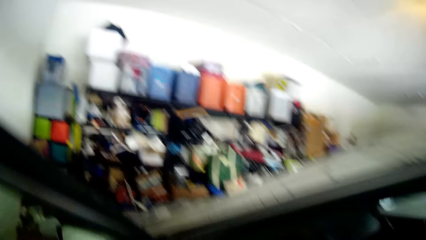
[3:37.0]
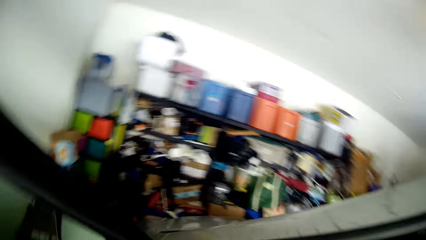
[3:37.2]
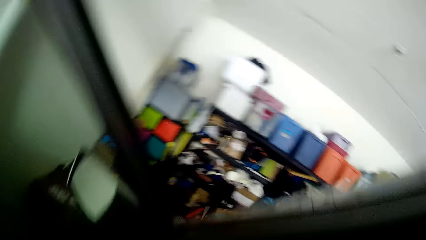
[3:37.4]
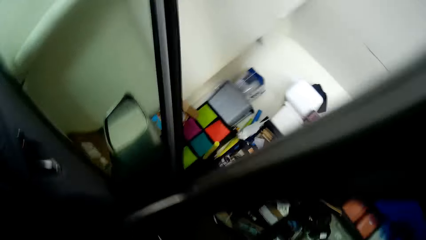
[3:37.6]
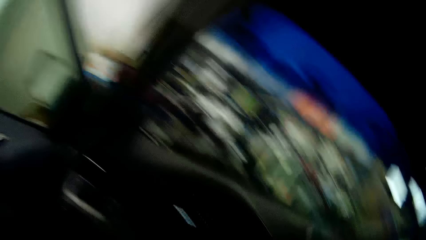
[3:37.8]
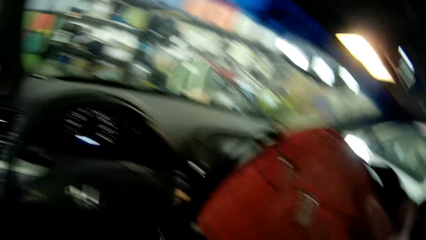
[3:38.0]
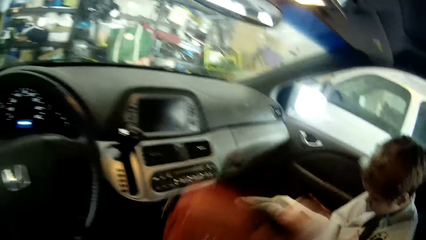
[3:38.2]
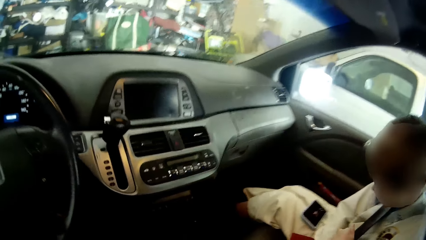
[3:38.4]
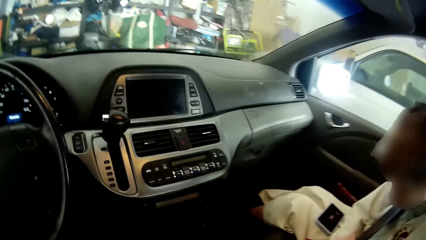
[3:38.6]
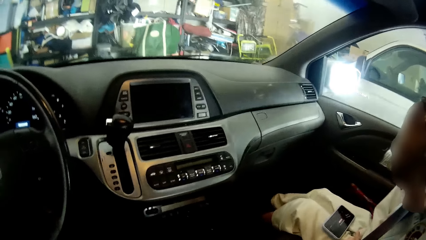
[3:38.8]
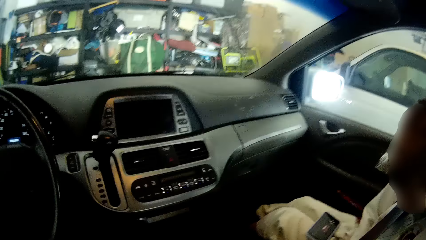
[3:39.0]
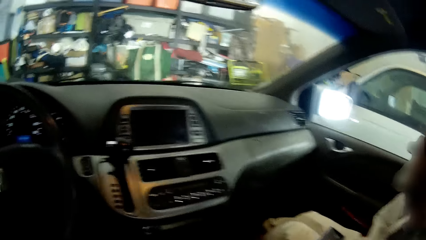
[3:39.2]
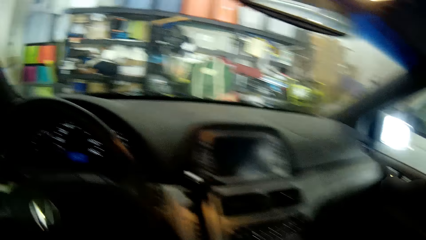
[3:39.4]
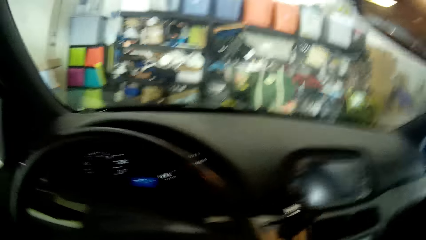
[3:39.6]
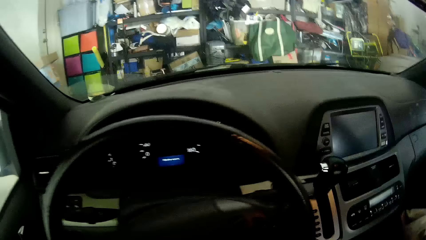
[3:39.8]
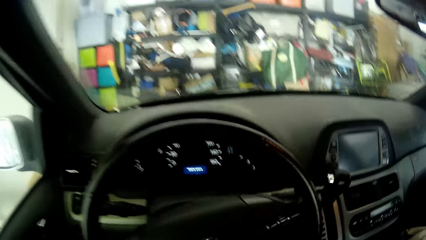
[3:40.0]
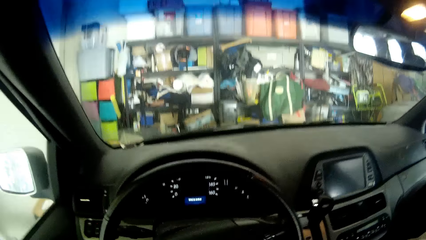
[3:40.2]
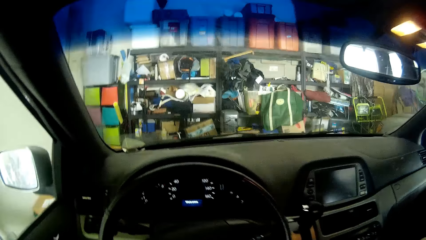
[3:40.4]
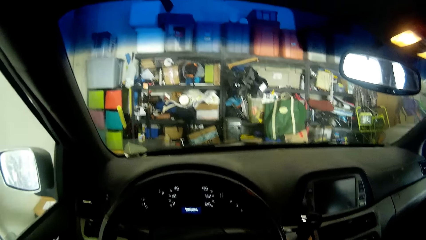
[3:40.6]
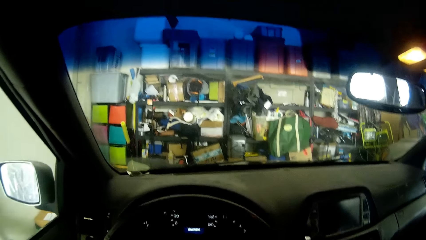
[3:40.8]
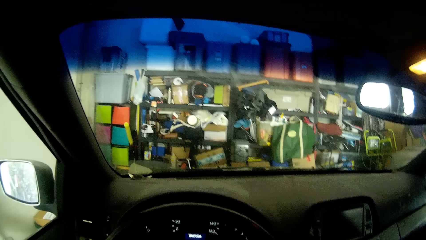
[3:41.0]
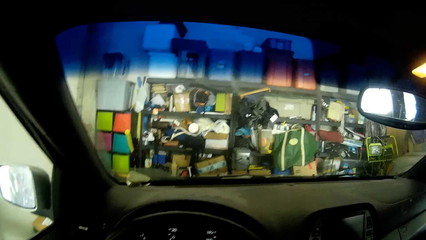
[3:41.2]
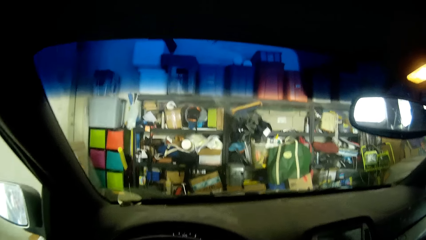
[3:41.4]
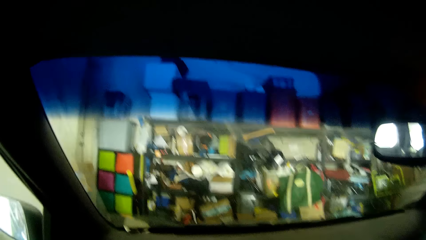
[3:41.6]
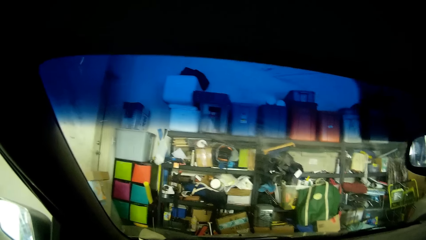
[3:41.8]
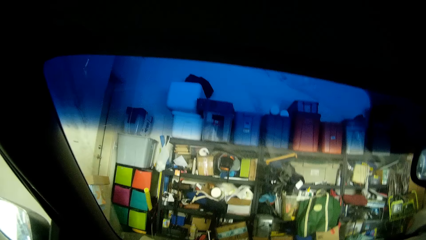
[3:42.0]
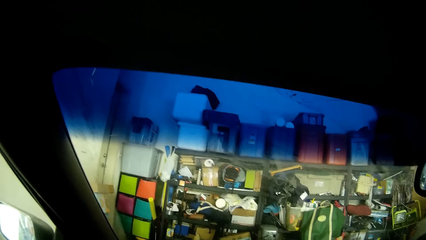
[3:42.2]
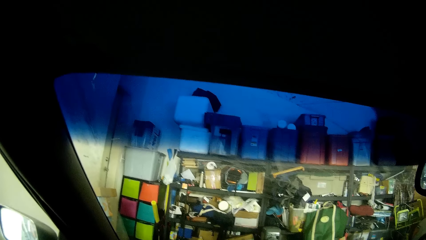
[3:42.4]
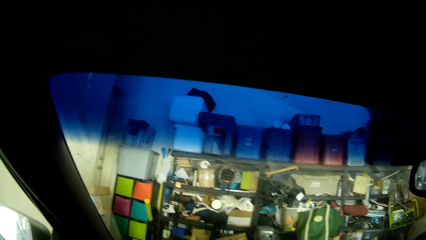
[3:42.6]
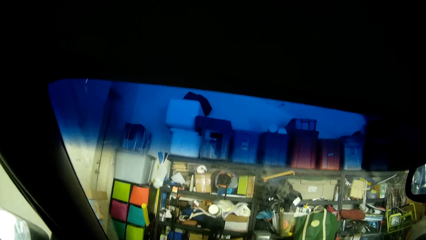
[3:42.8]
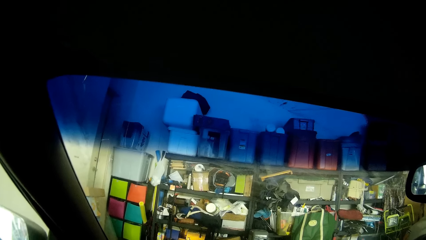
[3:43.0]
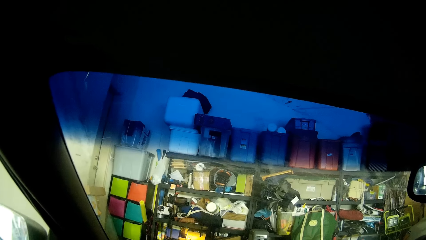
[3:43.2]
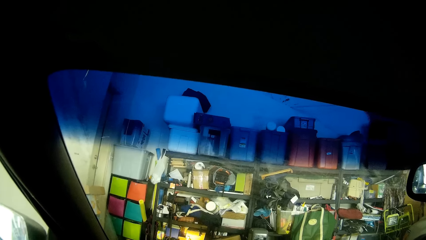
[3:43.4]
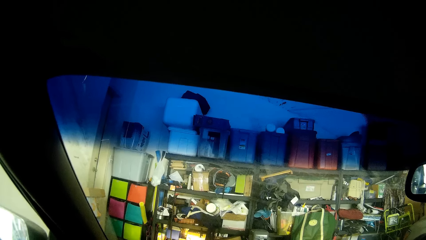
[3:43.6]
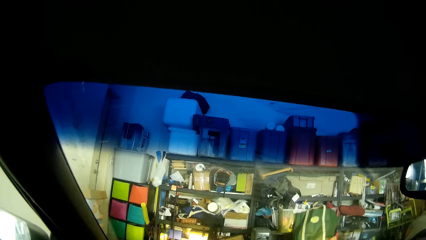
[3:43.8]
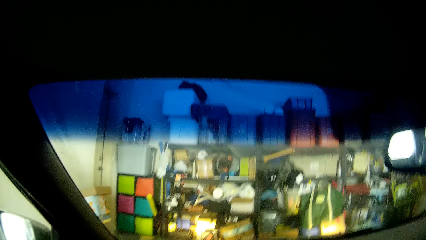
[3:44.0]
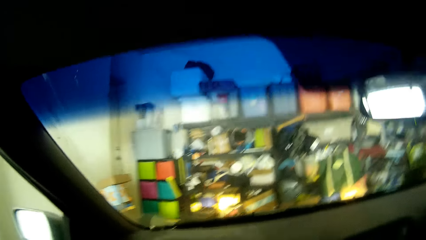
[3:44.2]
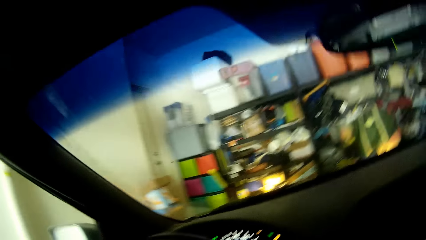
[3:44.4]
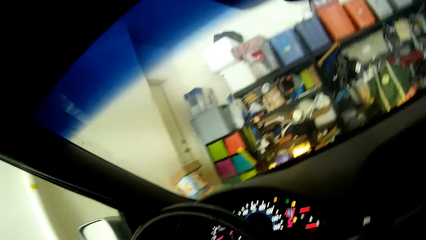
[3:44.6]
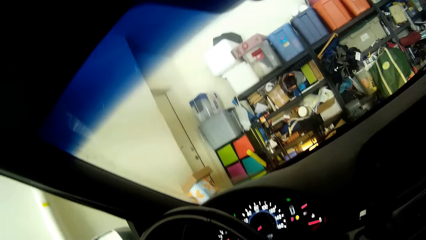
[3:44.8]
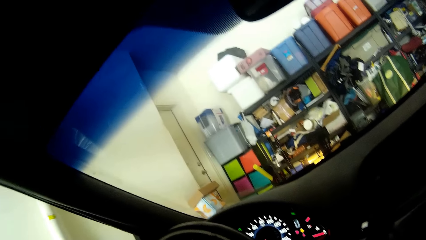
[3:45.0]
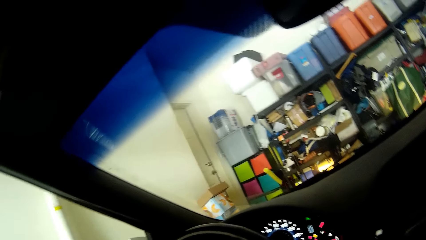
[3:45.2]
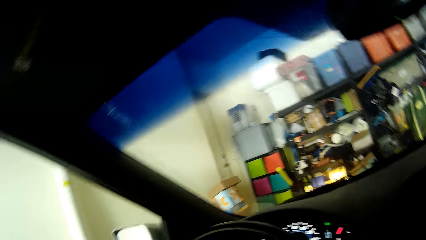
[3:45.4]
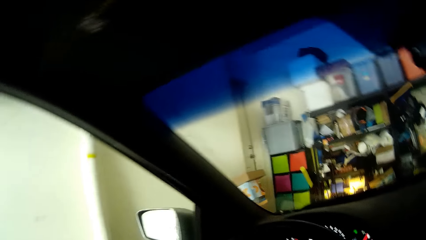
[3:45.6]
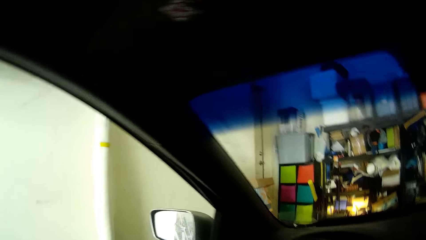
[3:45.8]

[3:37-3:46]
The camera wearer puts down the bag. They sit down. They look around. They look.

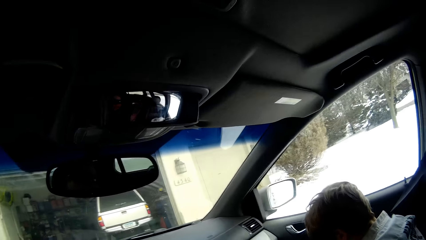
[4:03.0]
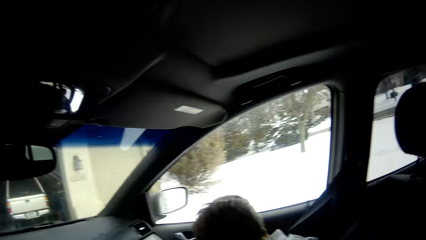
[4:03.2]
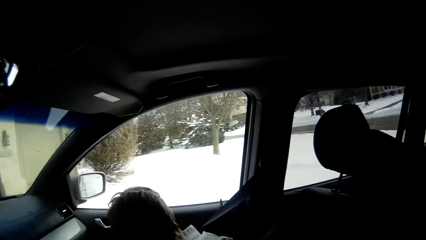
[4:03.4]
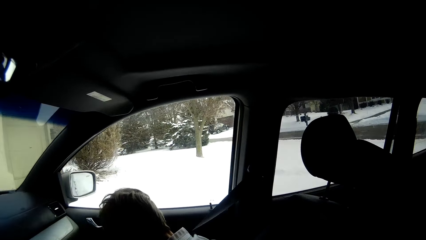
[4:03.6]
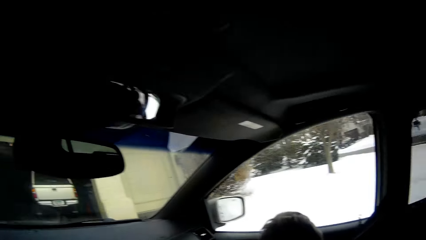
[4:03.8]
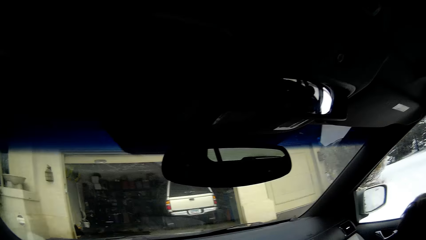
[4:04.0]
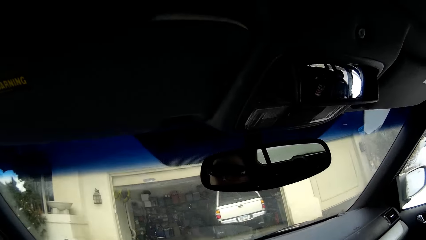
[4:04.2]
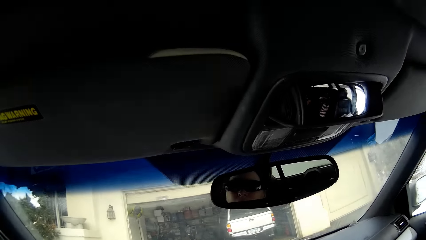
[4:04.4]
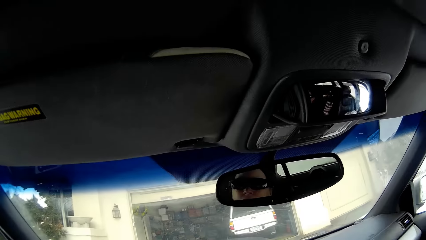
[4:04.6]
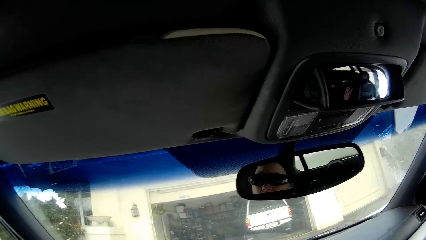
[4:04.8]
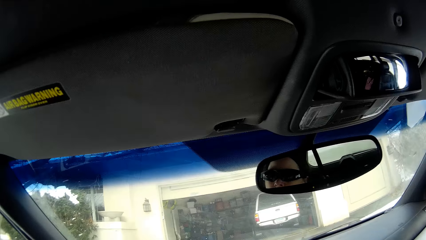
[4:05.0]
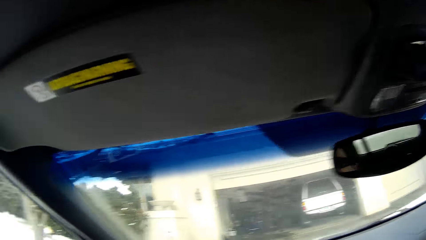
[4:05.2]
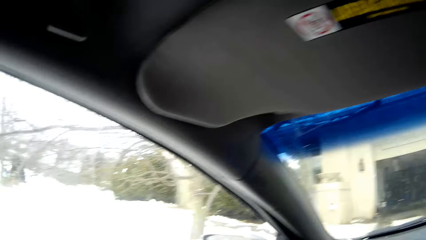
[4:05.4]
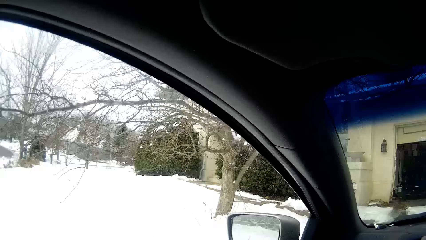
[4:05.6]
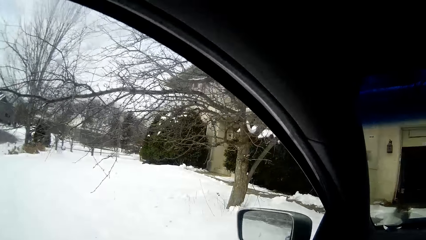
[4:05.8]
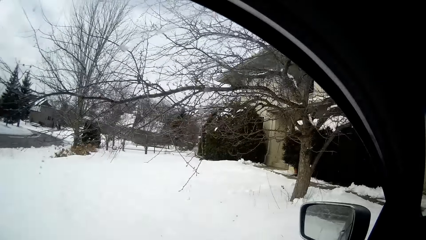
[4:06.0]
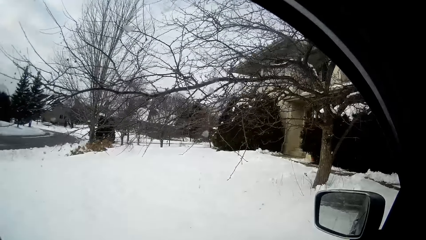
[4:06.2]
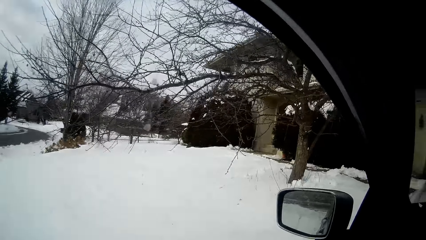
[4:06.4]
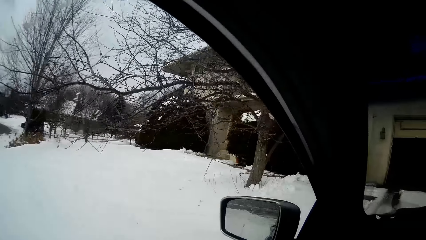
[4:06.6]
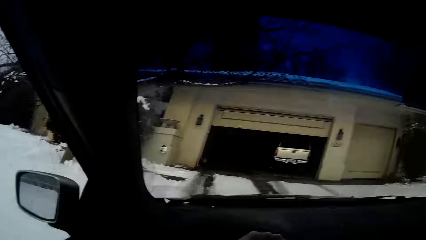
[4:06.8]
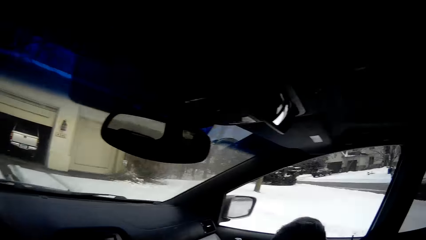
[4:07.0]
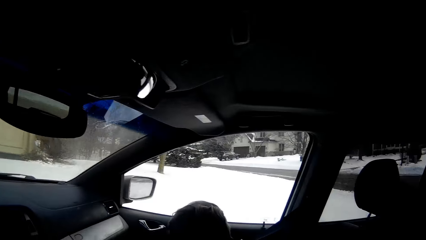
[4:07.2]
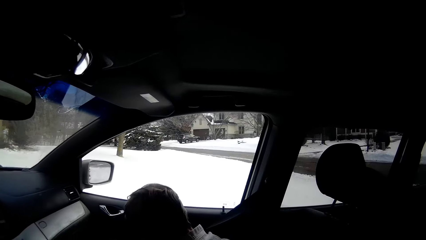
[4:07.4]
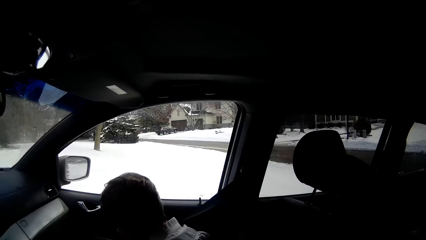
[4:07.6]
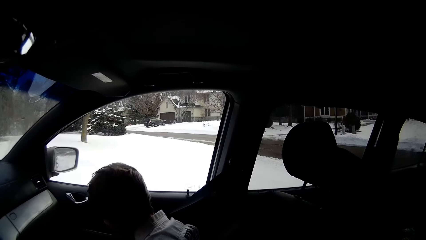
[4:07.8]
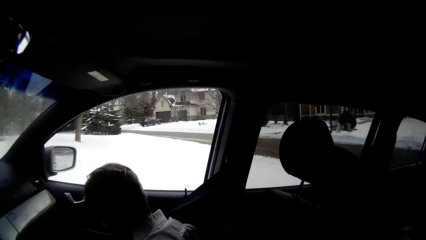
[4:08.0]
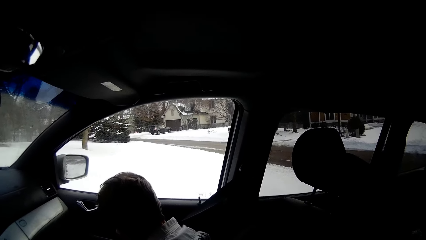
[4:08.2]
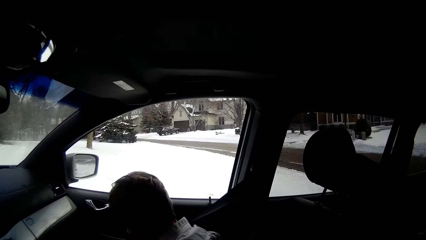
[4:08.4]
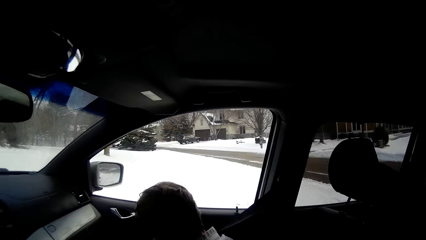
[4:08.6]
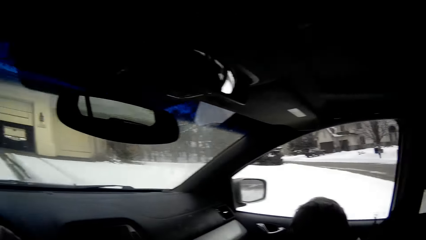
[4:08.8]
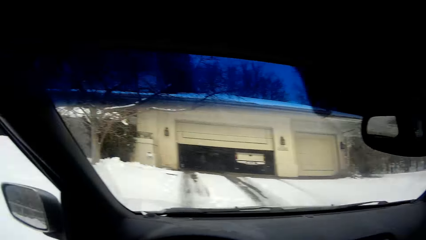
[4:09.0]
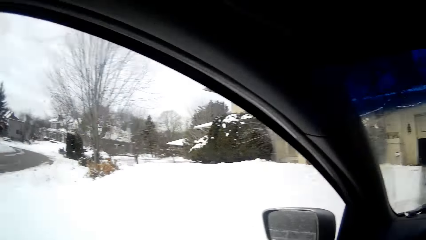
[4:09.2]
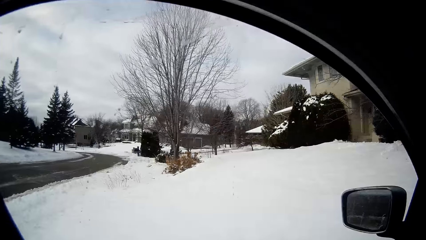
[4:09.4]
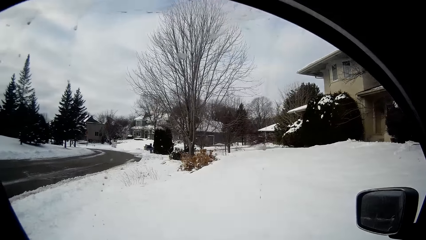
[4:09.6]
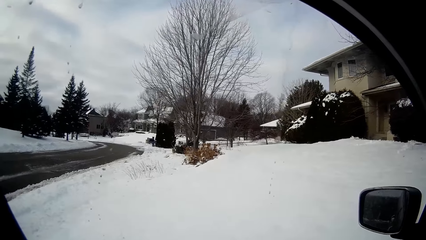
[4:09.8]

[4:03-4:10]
The camera wearer looks around. They look around again.
